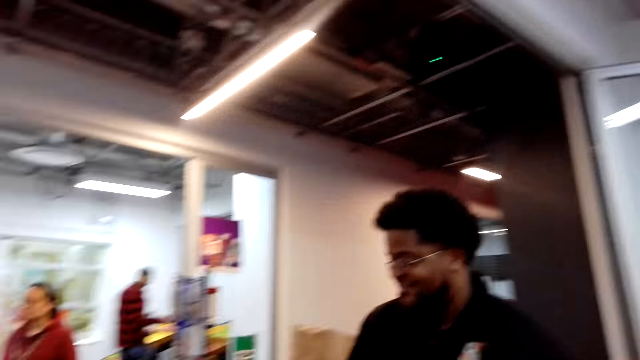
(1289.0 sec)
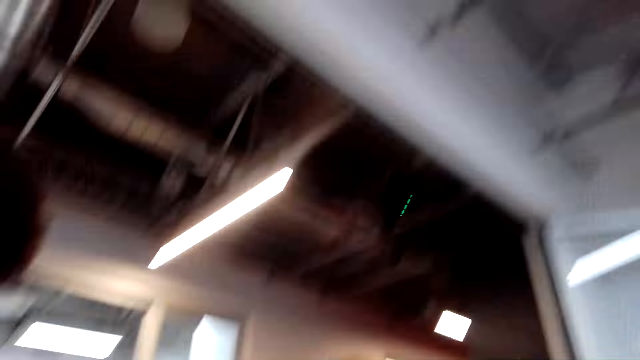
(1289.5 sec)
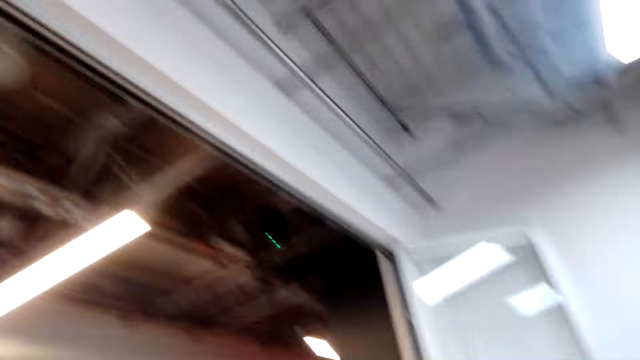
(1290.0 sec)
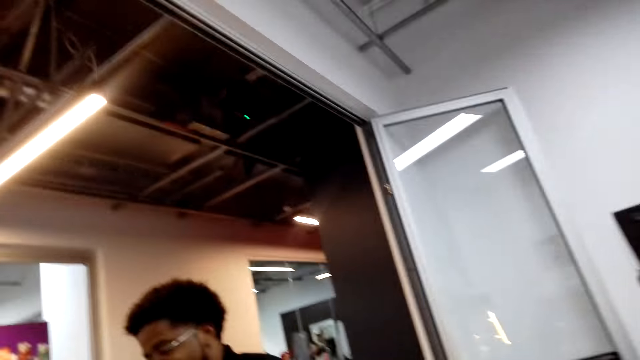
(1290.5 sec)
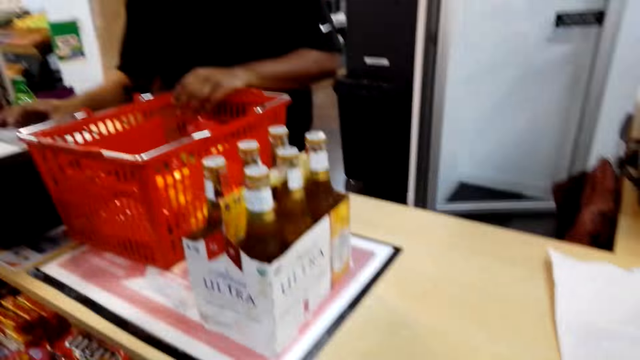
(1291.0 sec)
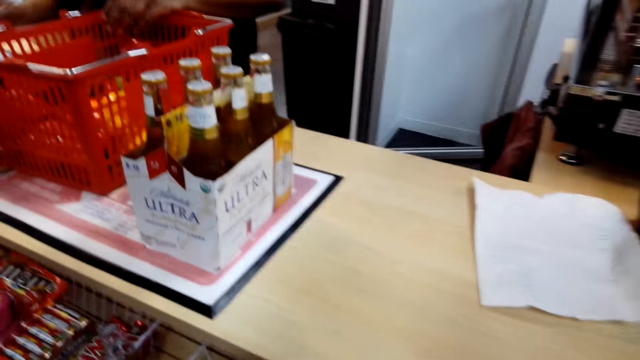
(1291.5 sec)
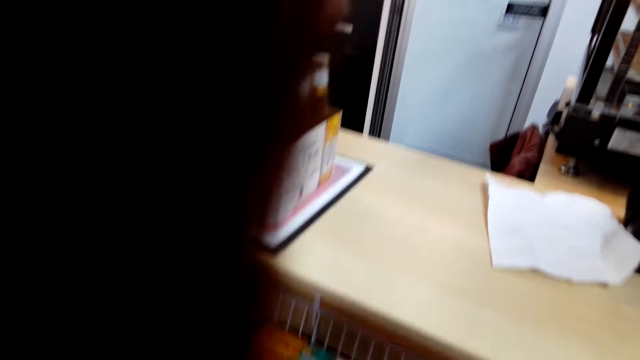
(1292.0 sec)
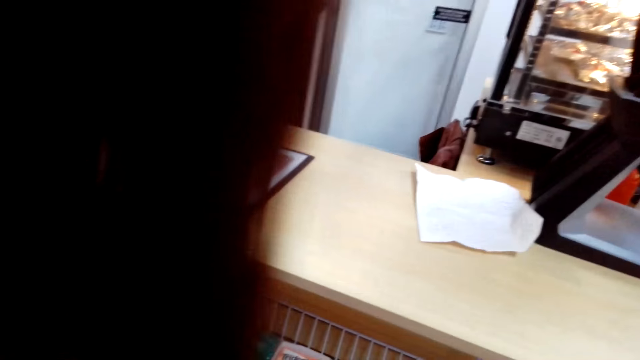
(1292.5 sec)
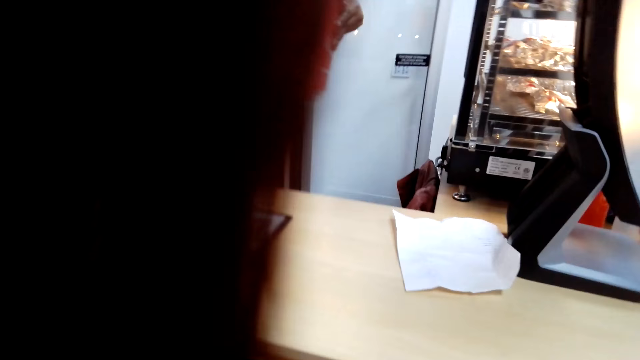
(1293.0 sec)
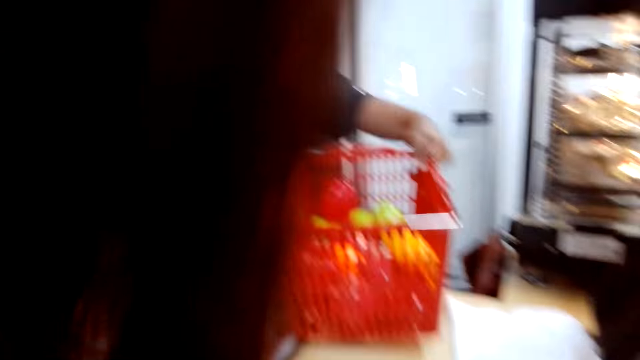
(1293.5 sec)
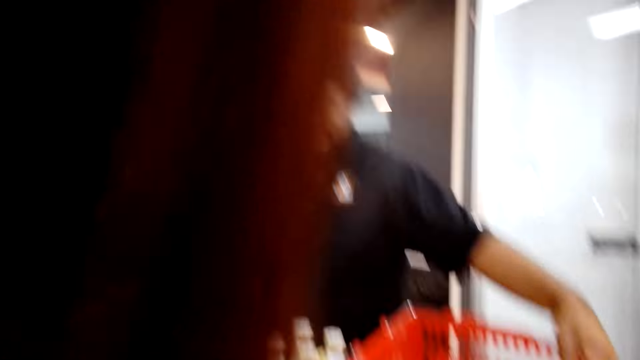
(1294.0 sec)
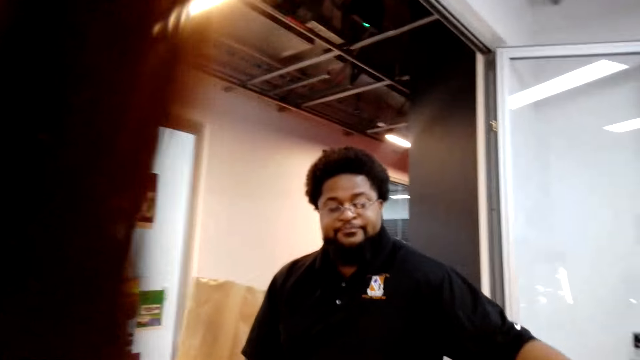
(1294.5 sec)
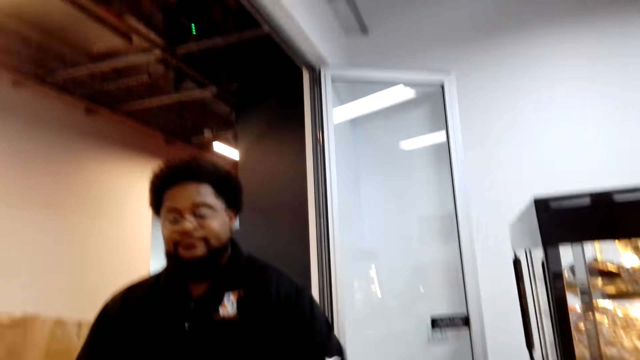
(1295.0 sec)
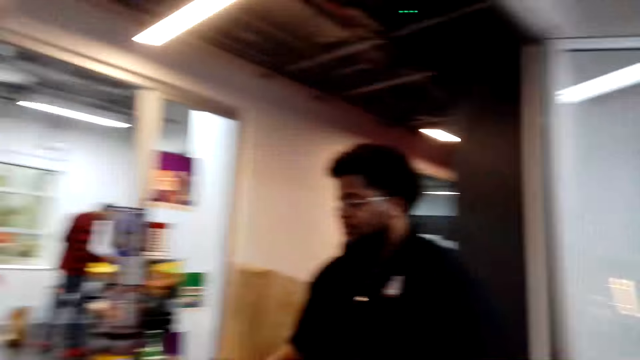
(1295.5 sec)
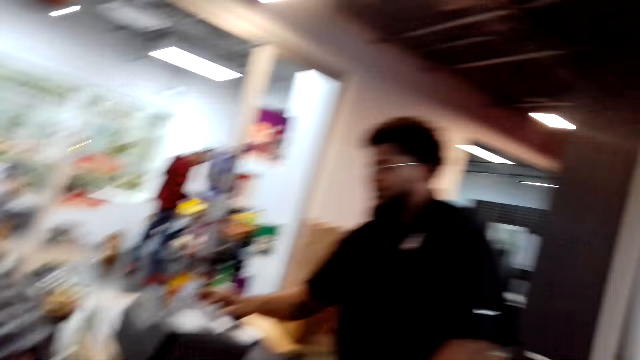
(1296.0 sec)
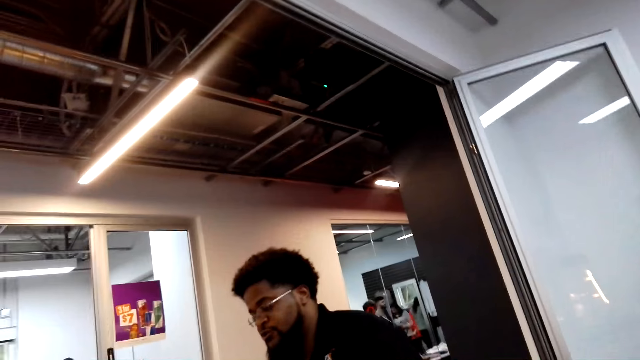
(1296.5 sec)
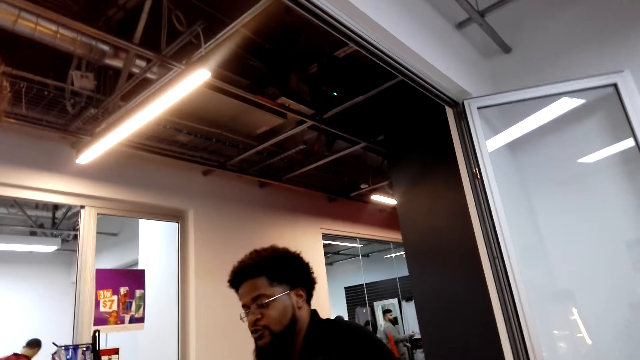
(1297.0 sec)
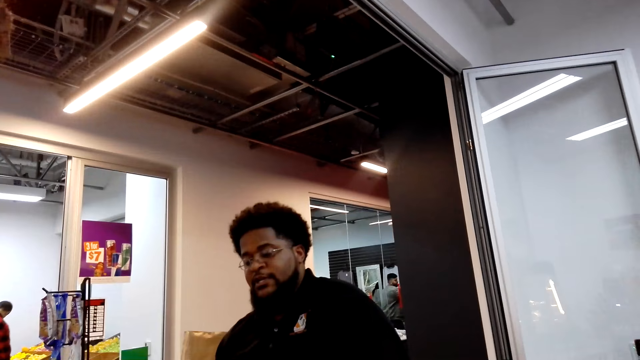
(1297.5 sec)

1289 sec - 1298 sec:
The camera wearer looks at the beers. A man puts the shopping basket on the counter.

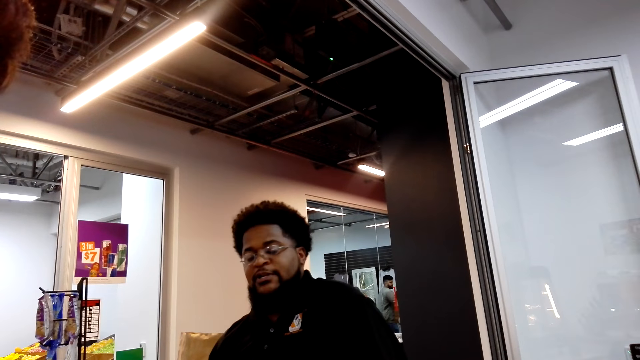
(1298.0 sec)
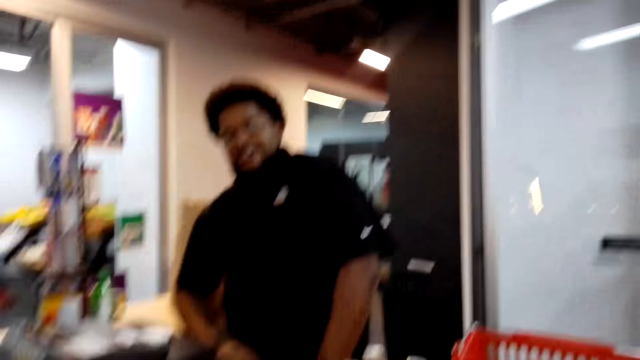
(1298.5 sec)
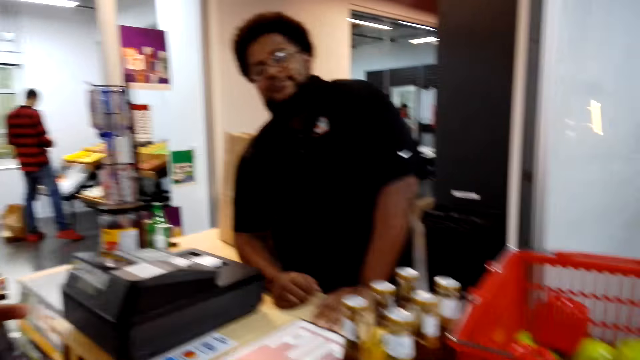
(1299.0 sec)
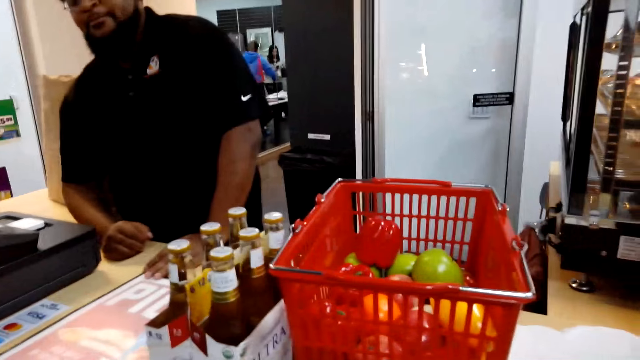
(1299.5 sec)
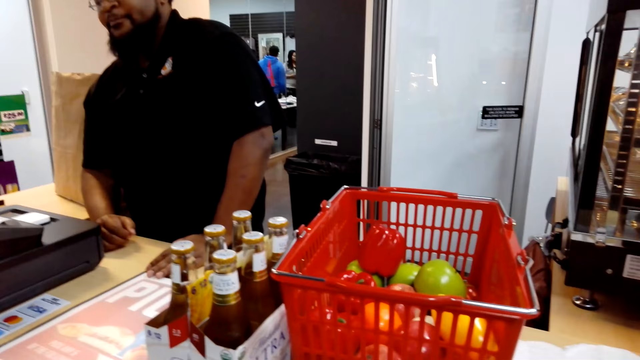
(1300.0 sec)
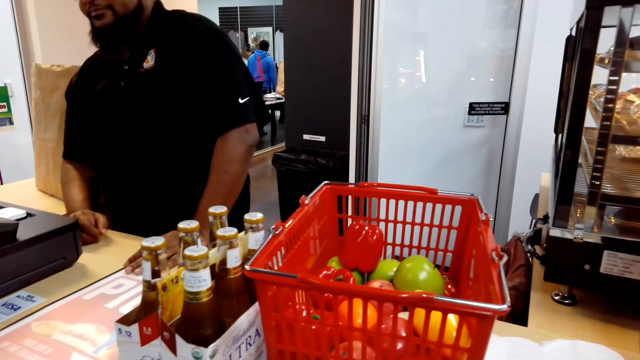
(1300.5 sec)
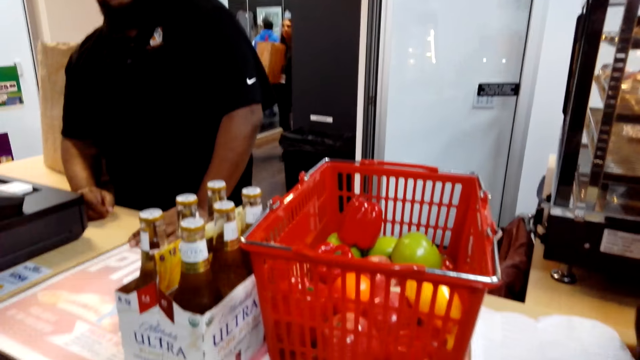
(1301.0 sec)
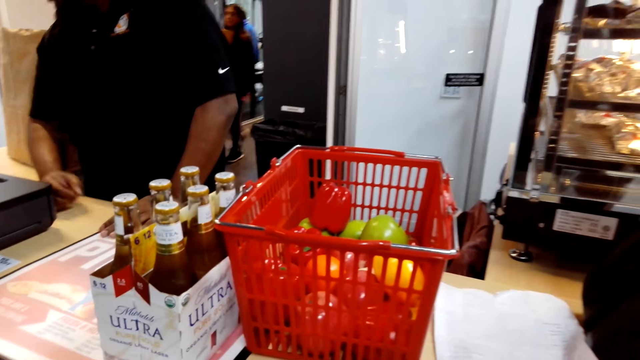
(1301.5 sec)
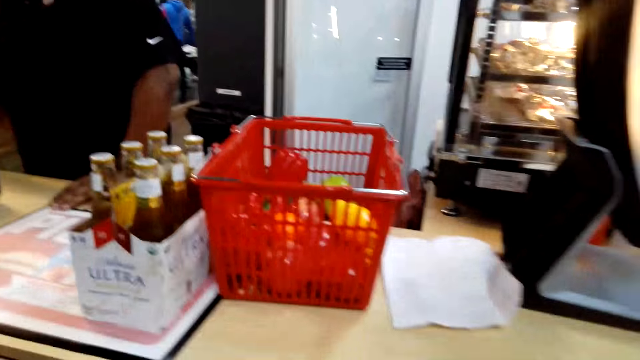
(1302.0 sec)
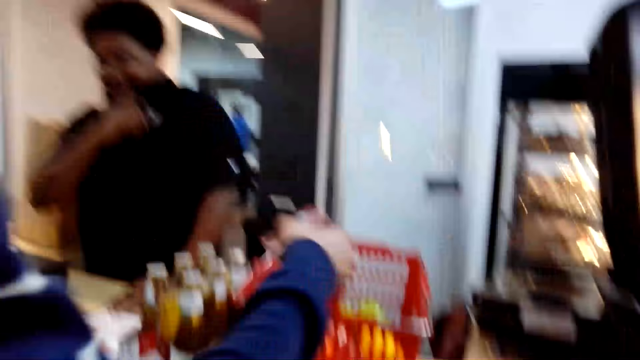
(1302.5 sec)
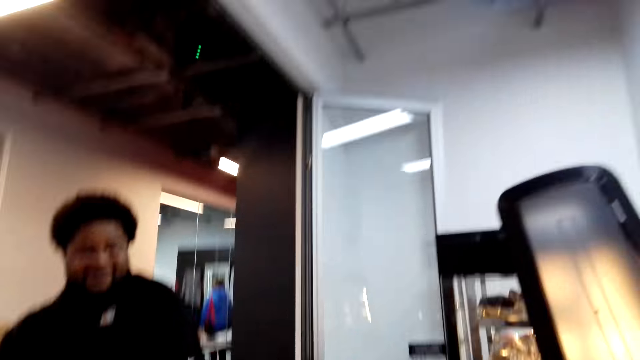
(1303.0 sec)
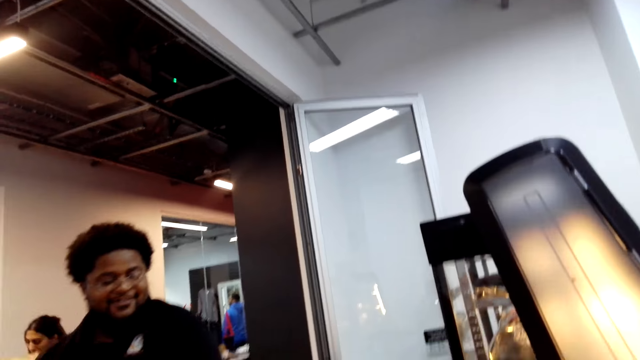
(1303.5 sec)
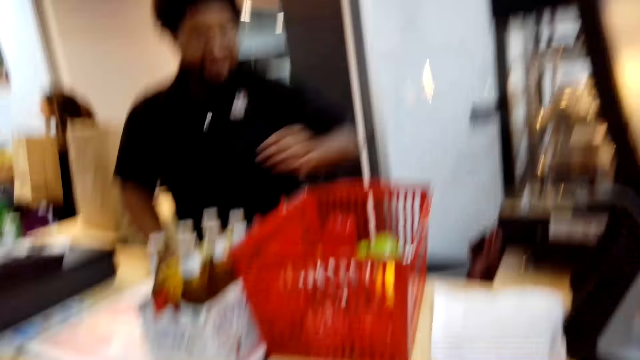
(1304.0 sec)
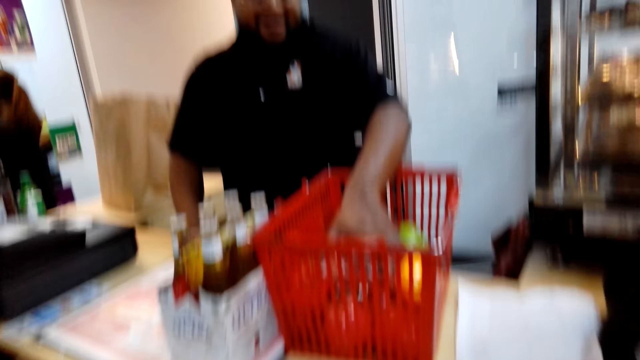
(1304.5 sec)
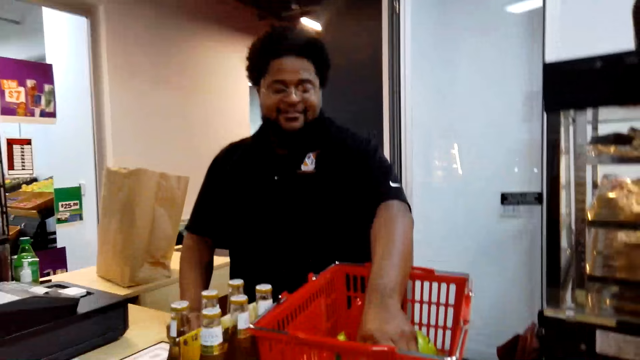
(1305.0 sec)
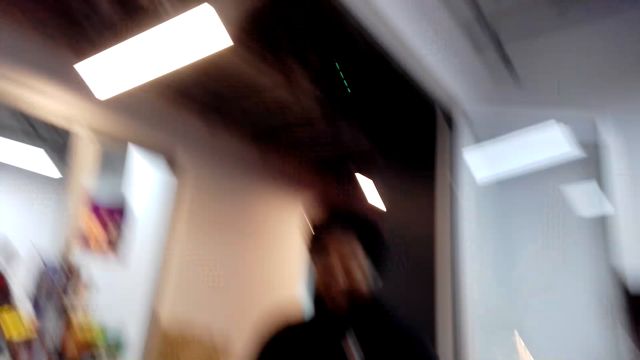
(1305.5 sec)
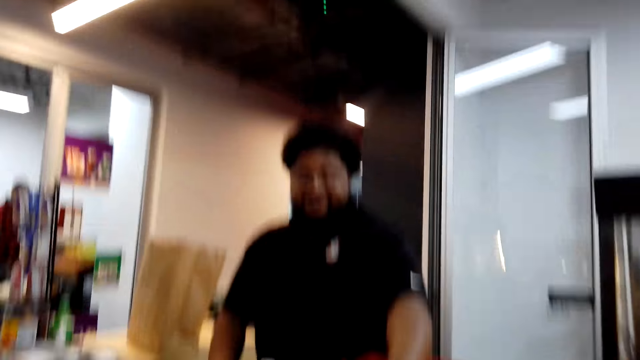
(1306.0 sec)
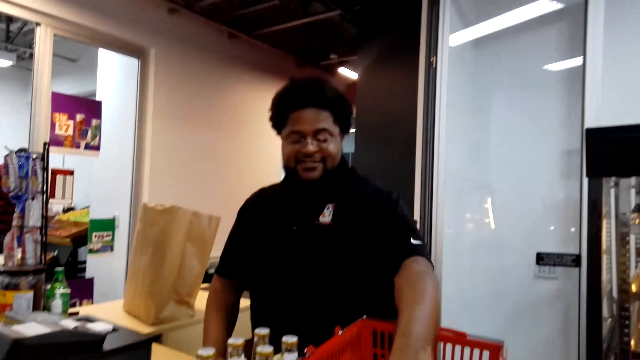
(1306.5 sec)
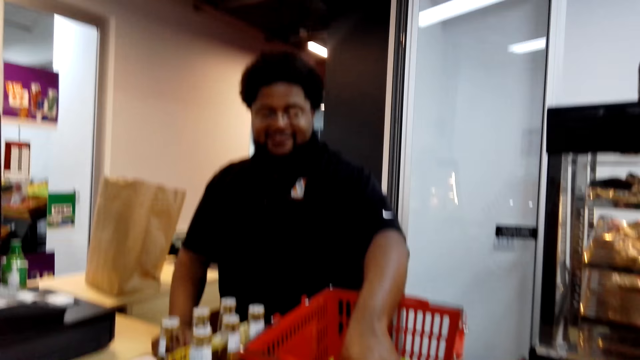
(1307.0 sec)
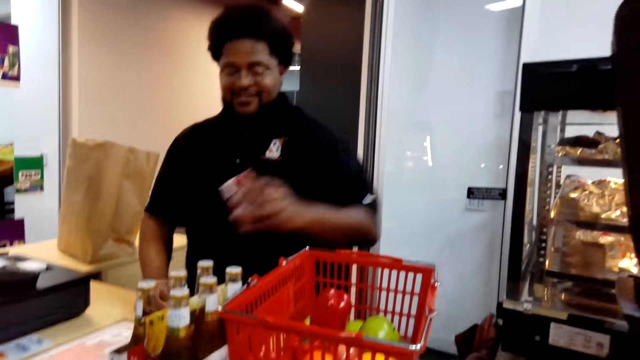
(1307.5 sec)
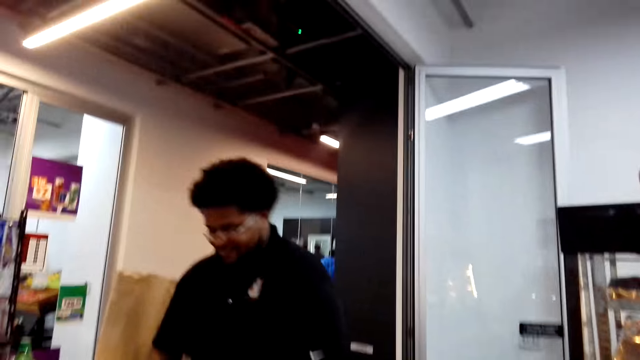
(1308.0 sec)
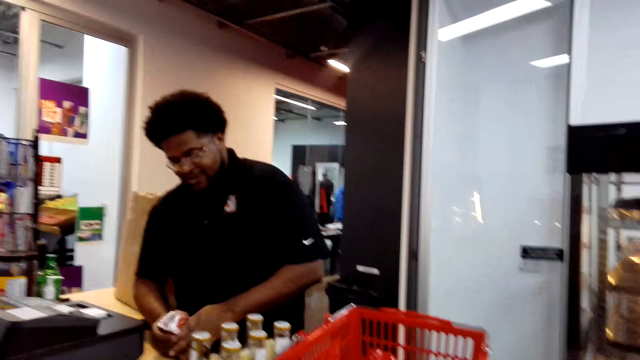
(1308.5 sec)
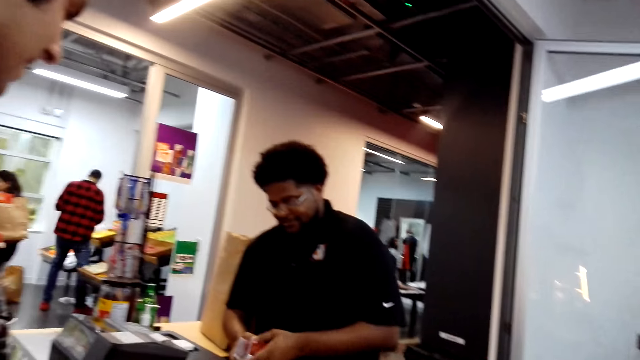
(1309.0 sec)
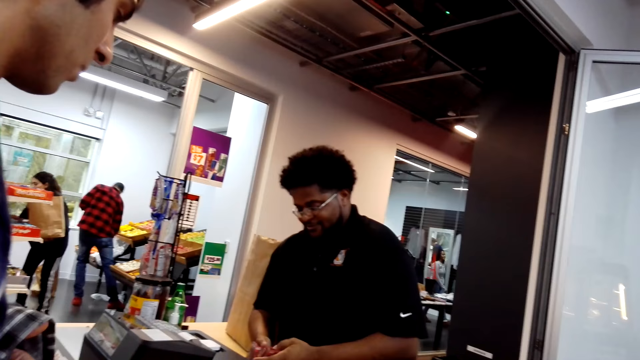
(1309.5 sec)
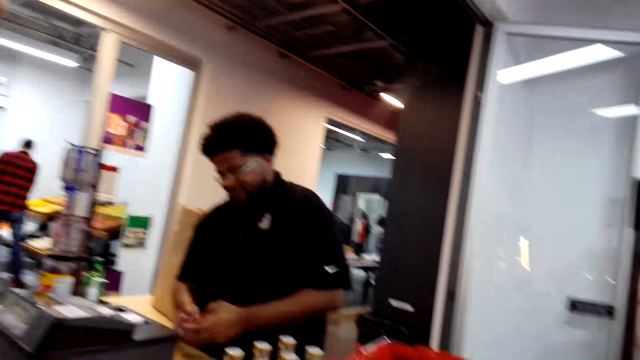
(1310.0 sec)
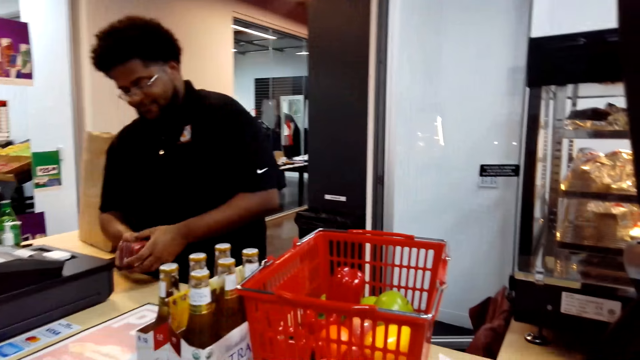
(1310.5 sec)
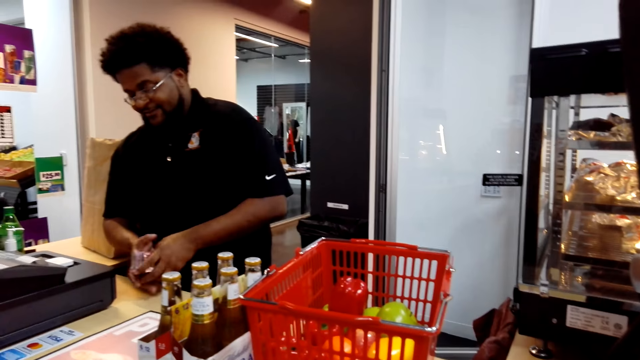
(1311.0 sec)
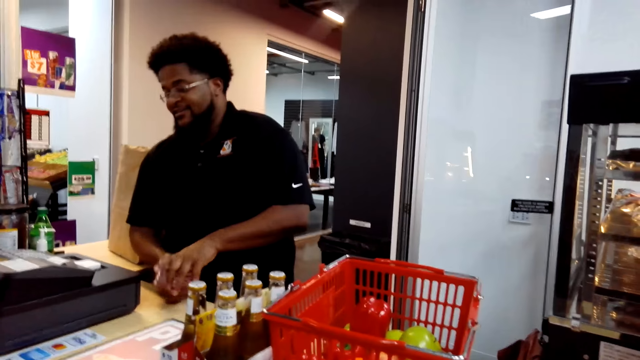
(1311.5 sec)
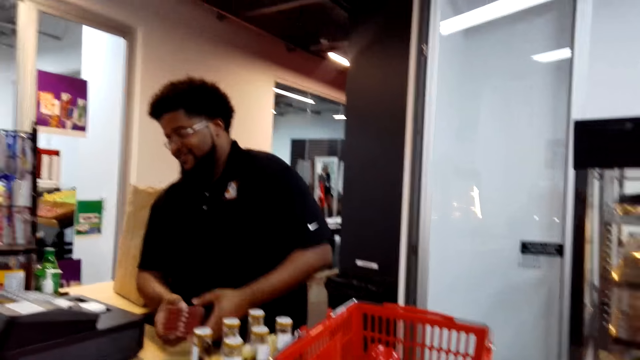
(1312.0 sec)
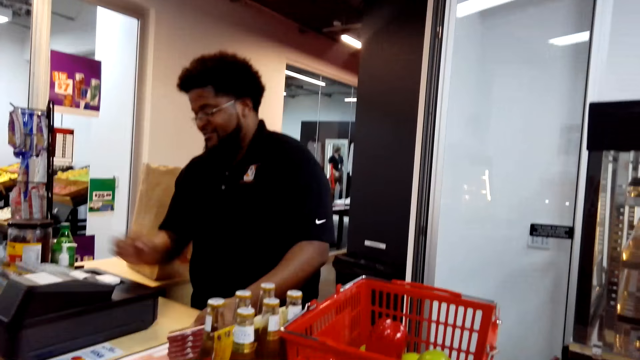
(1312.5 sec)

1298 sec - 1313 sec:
The camera wearer looks at the products on the counter. The man picks up a product from the shopping basket and counts the product.
